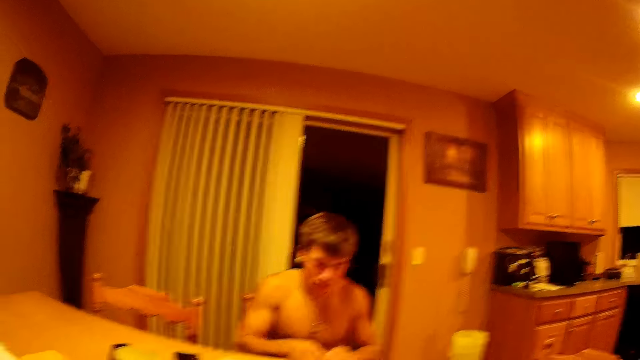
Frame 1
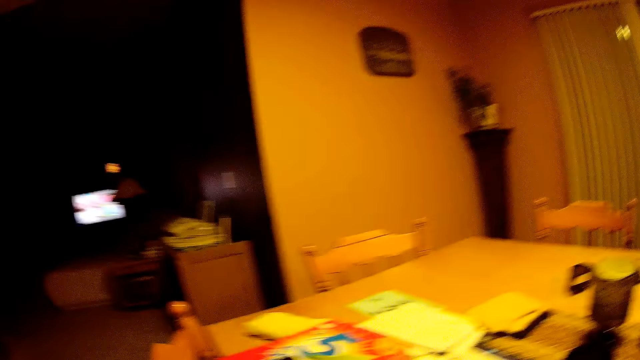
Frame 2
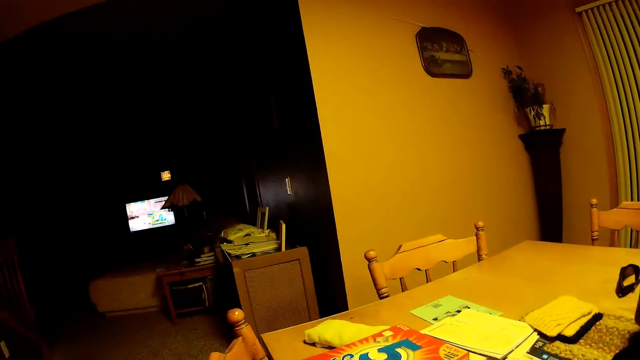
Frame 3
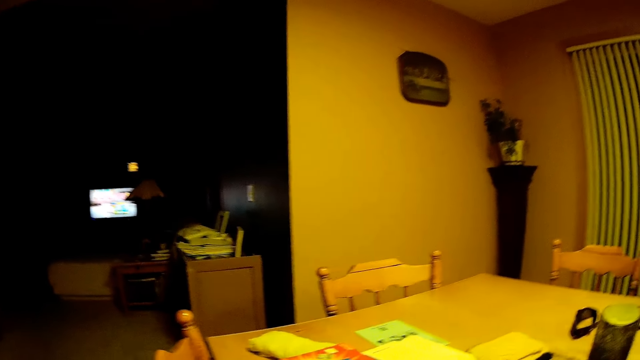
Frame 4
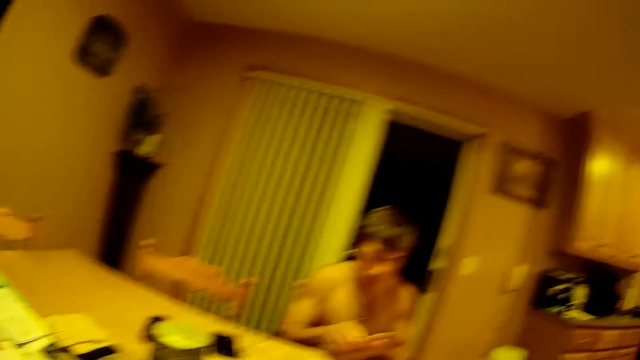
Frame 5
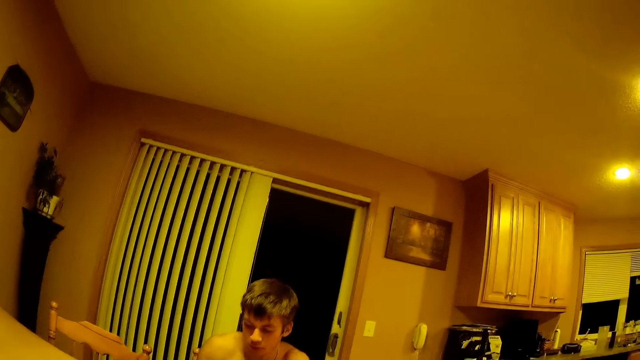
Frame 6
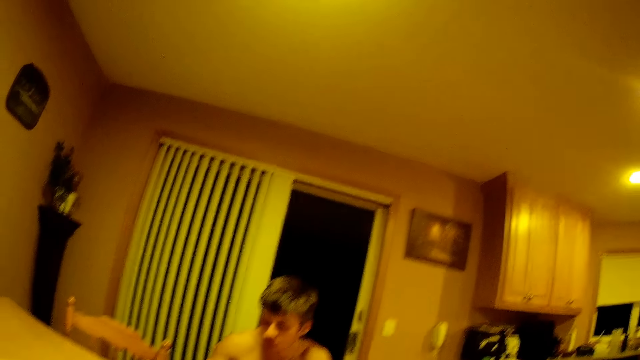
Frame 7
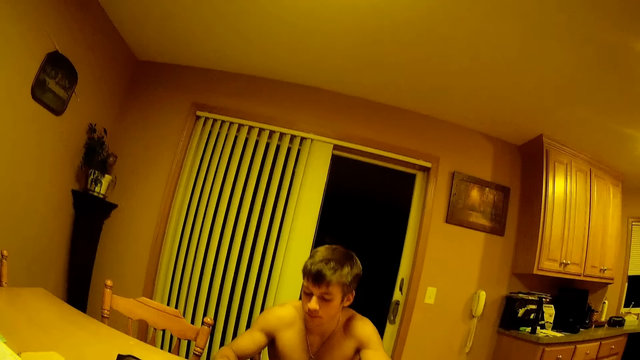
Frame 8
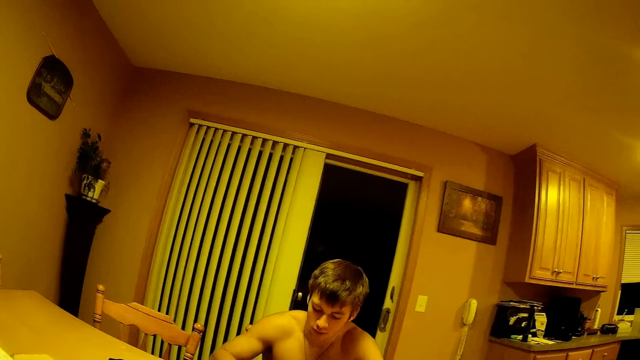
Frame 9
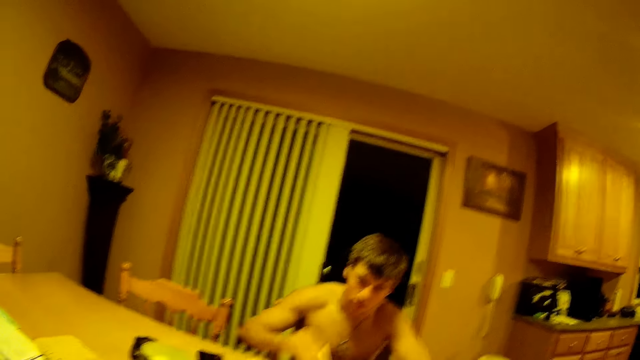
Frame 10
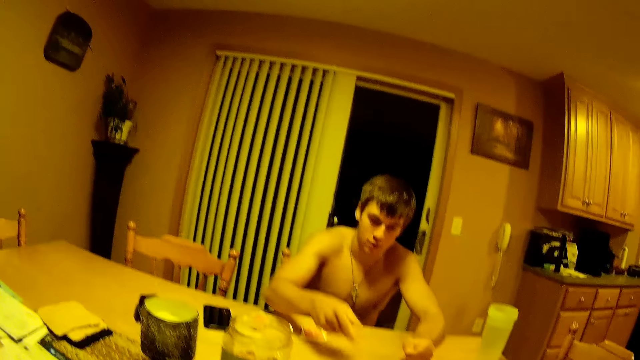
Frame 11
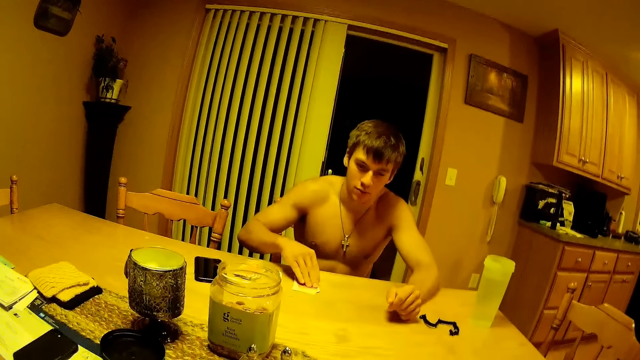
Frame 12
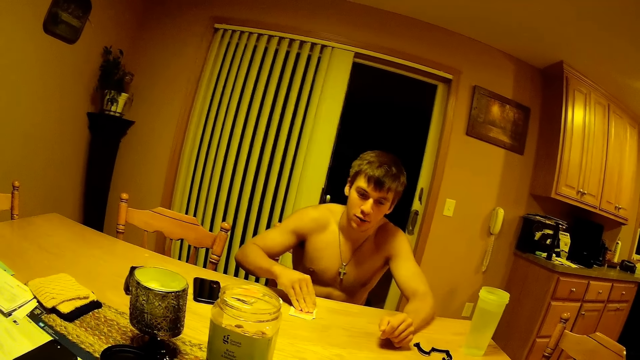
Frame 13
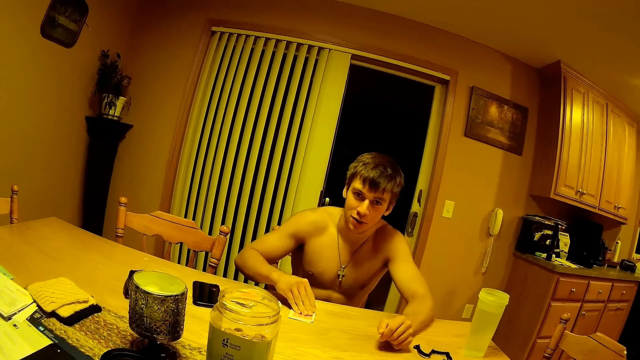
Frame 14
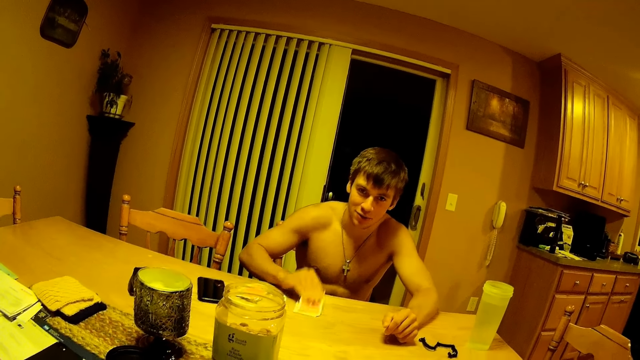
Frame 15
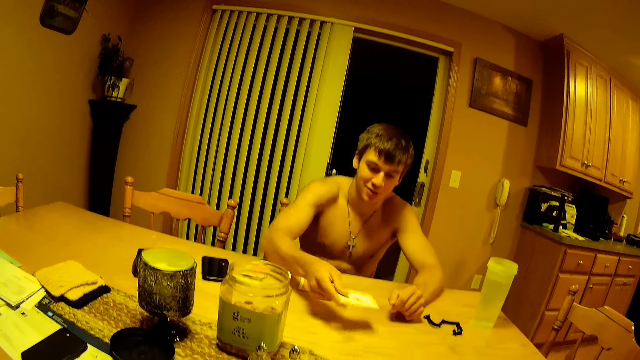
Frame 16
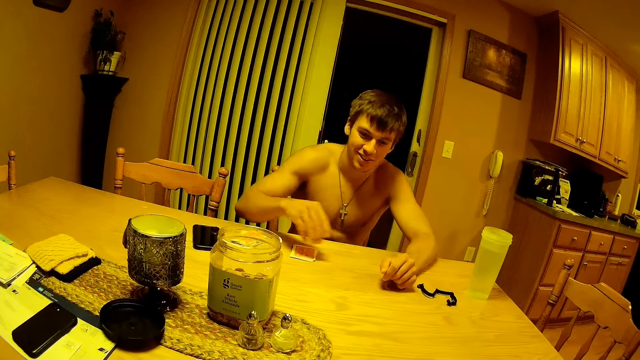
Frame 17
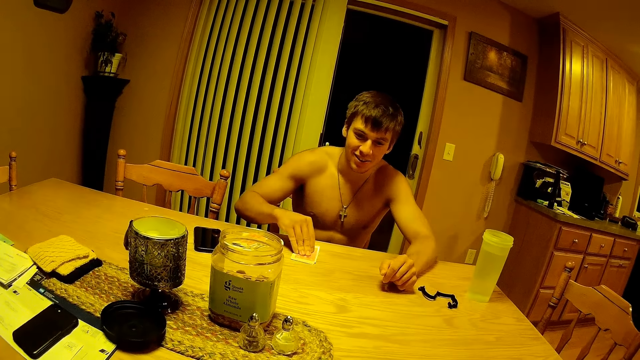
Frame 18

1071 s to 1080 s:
The man passes a card across the table. The man plays the cards. The man picks a card from the deck and passes the card across the table.

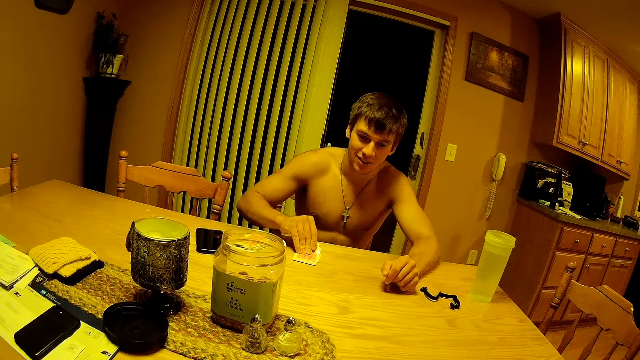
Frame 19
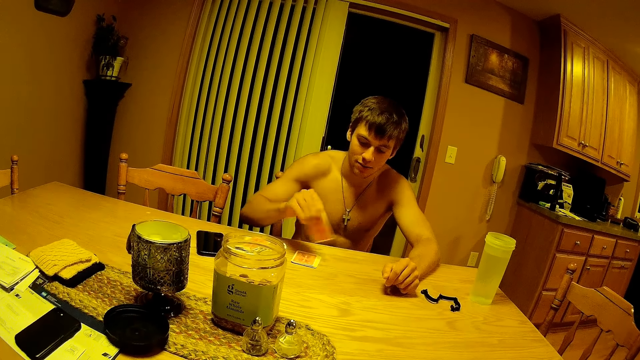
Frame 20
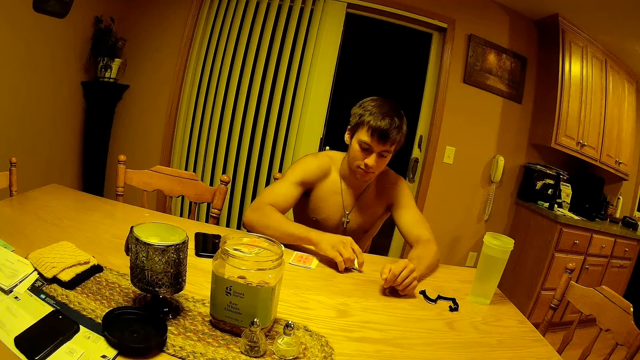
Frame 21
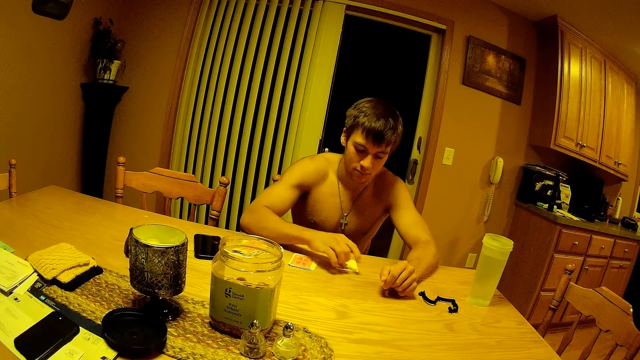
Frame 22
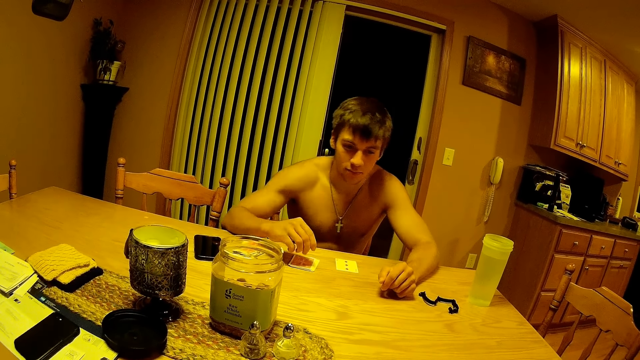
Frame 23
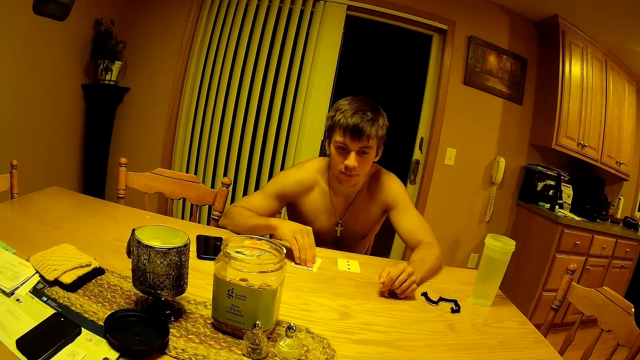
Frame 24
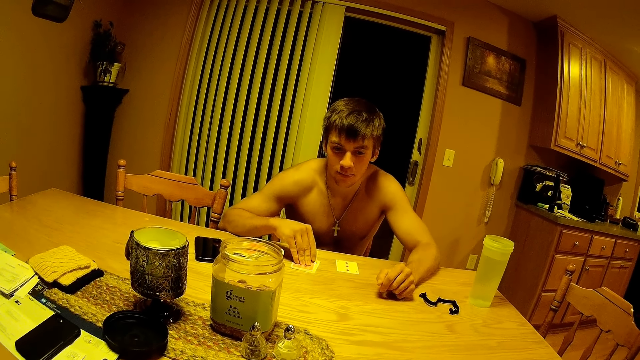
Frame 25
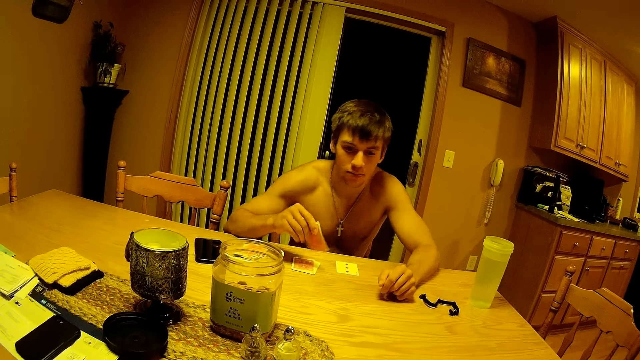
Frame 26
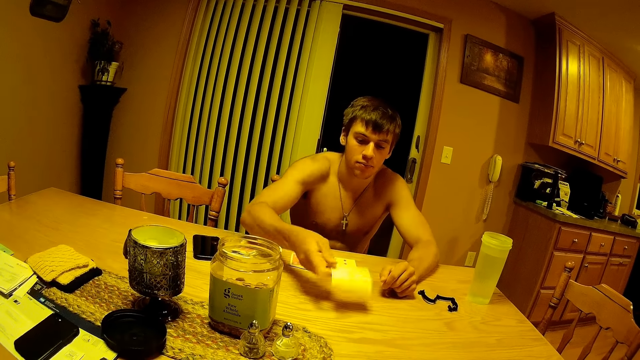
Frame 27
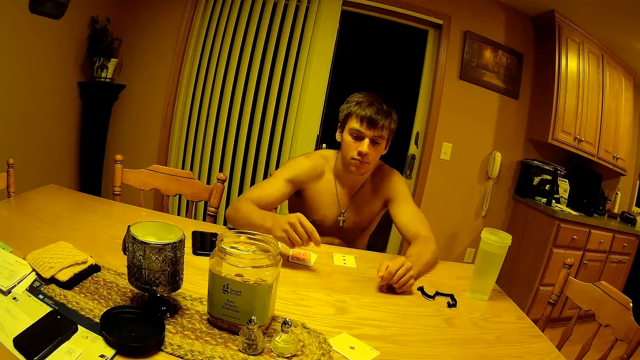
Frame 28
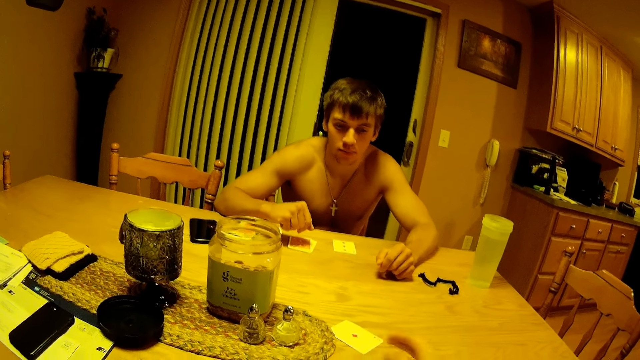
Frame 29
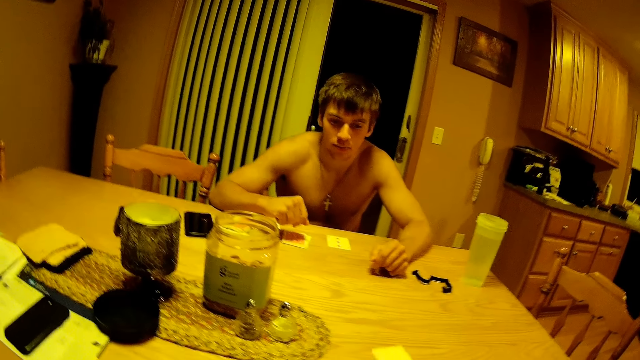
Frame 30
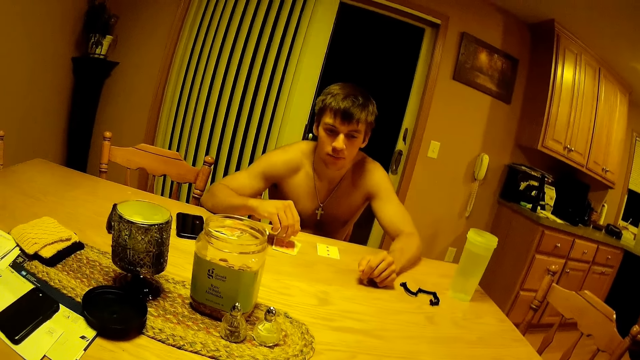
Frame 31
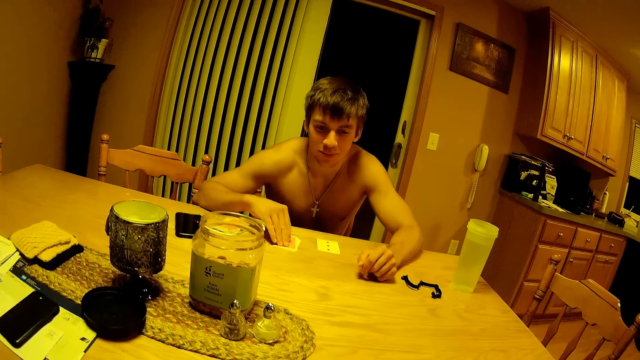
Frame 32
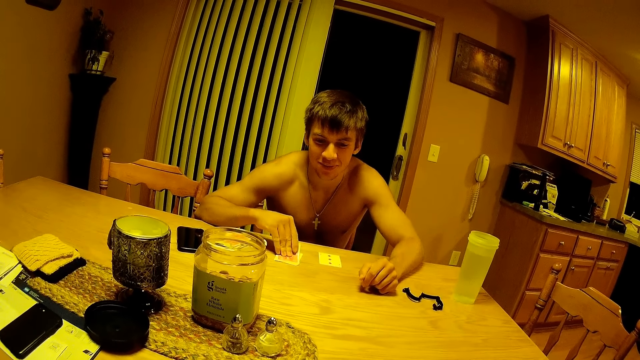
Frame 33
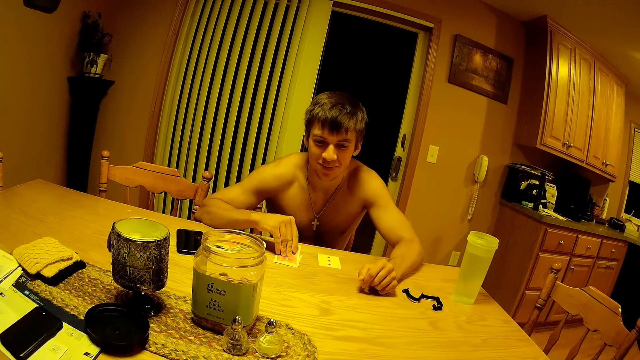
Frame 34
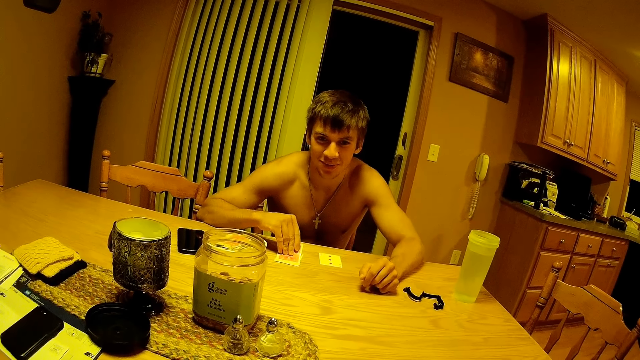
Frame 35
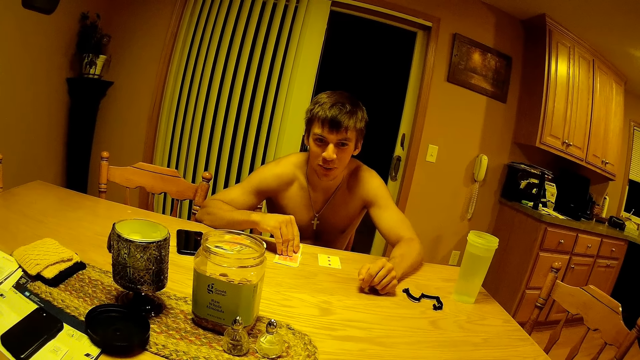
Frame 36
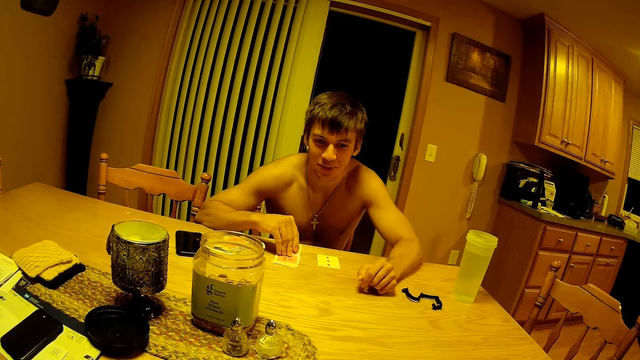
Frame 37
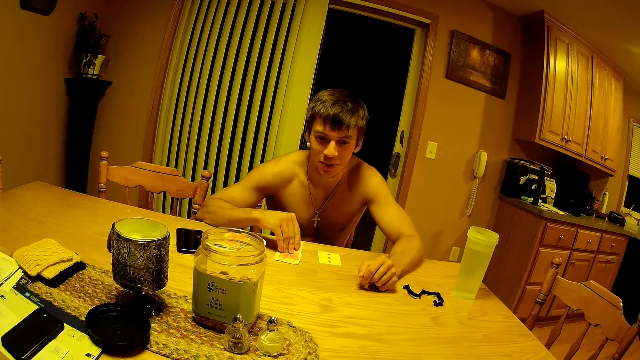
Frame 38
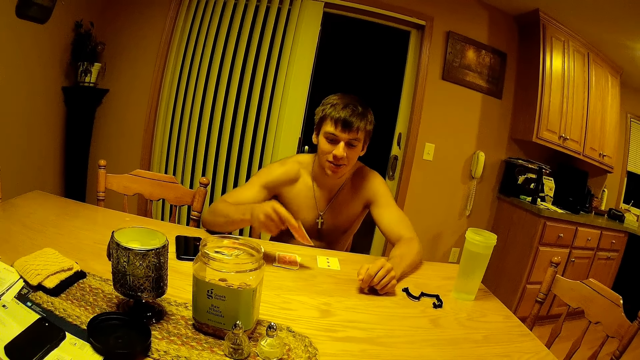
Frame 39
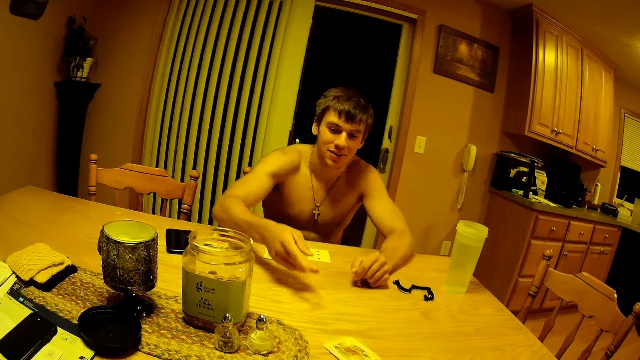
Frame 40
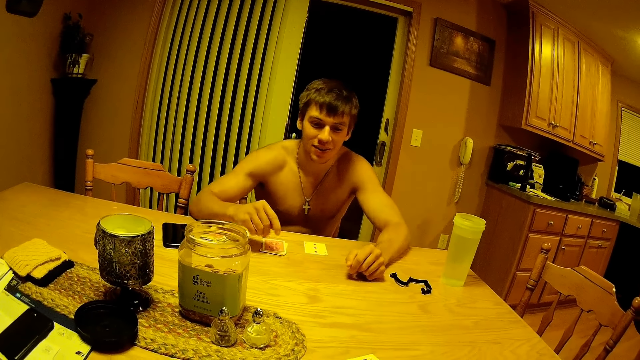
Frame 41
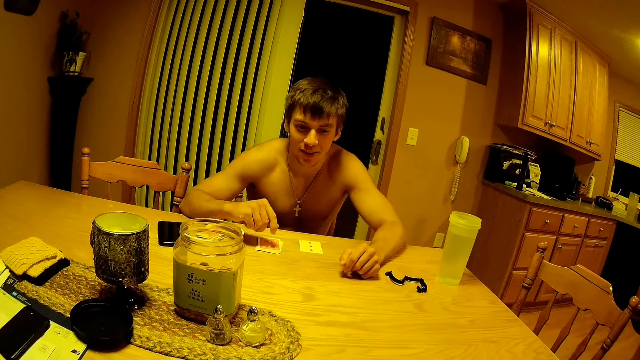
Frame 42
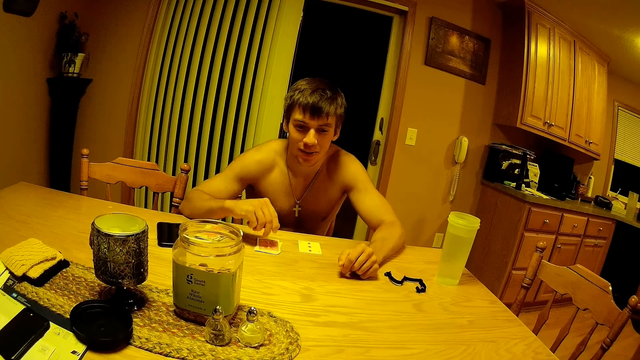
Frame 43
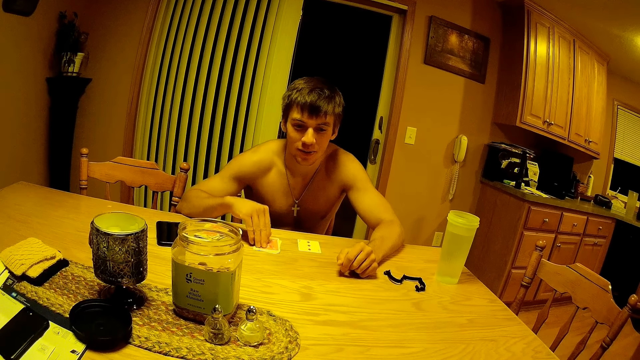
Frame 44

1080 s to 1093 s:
The man picks a card from the deck and puts the card on the table. The man picks a card from the deck and passes the card across the table. The camera wearer picks a card. They move the card on the table. The man picks a card from the deck. The man passes the card across the table.
